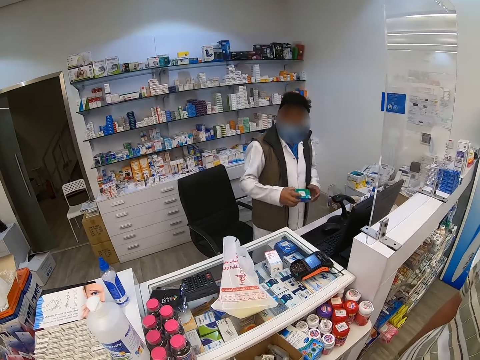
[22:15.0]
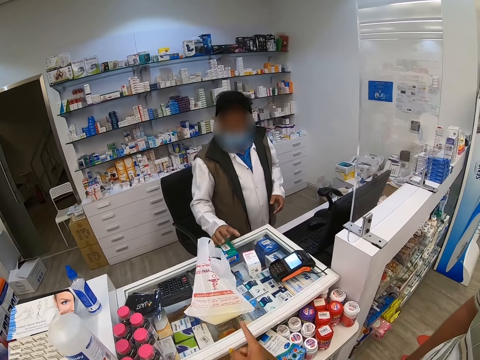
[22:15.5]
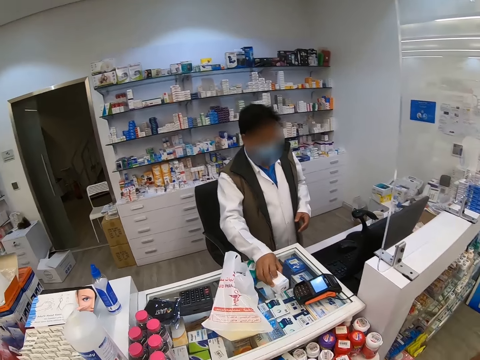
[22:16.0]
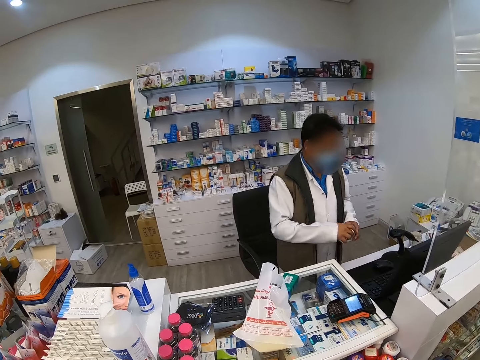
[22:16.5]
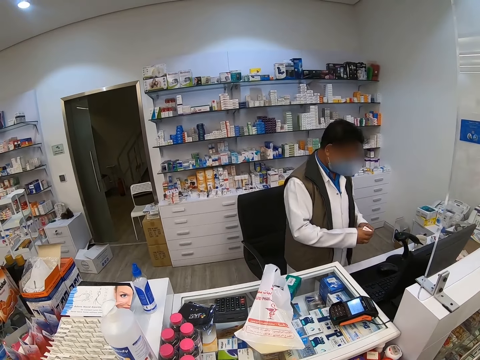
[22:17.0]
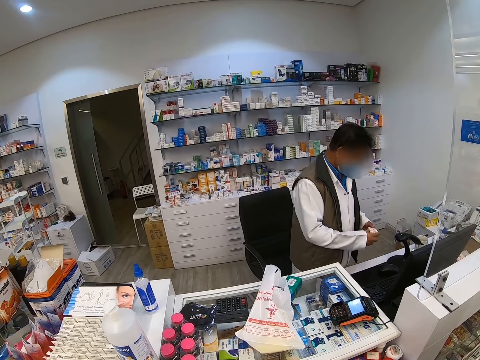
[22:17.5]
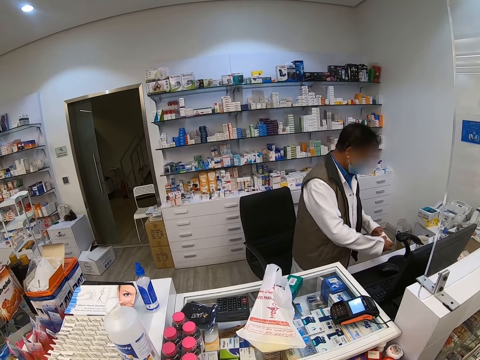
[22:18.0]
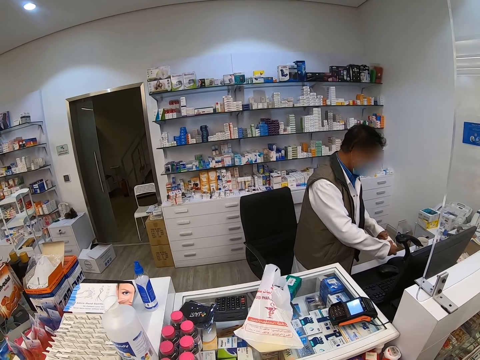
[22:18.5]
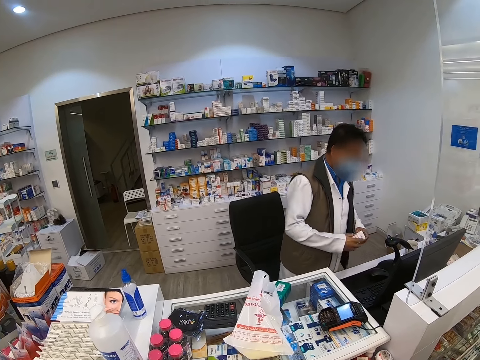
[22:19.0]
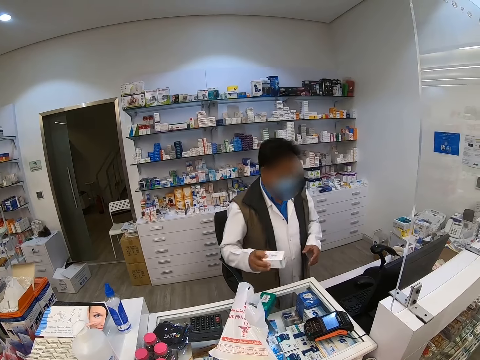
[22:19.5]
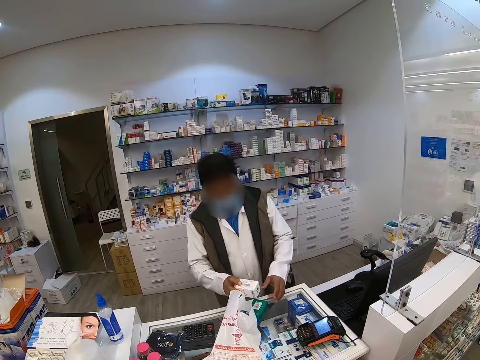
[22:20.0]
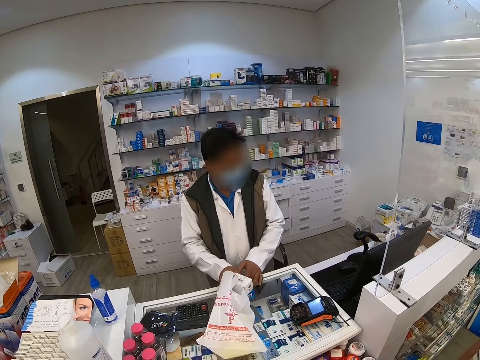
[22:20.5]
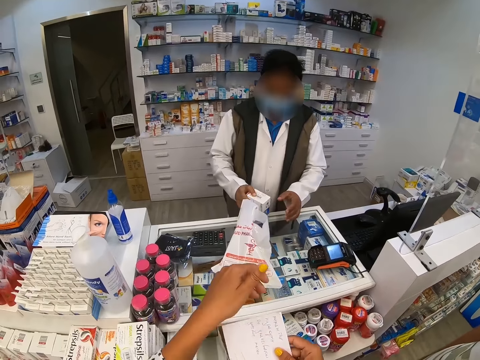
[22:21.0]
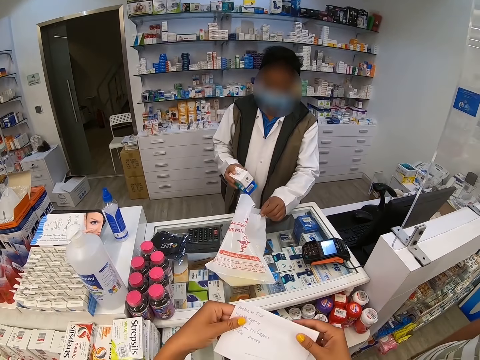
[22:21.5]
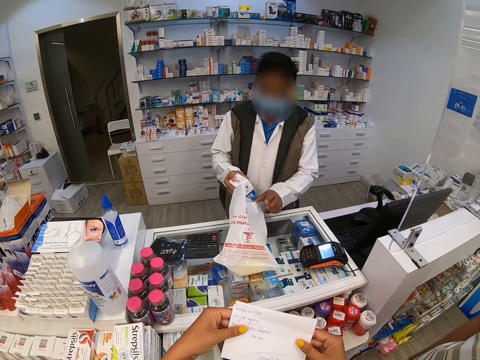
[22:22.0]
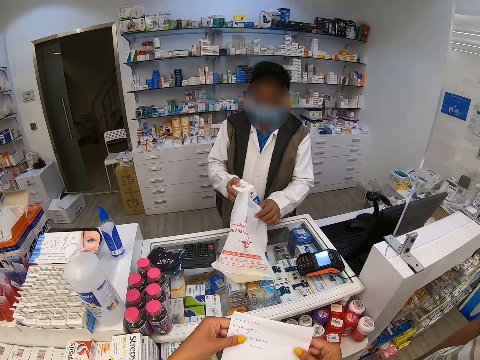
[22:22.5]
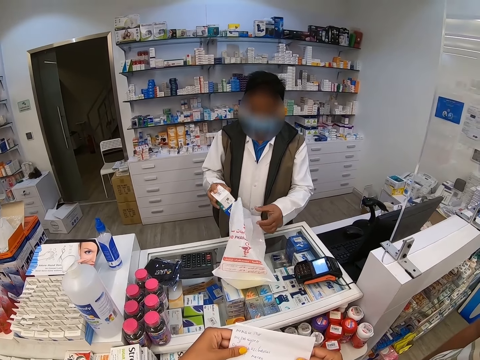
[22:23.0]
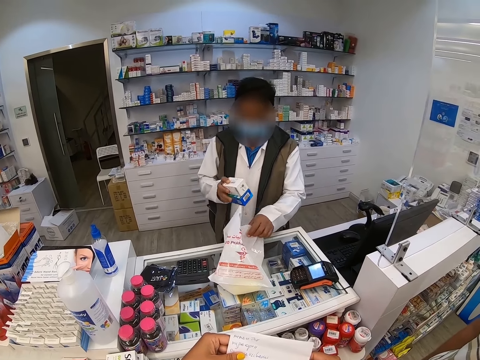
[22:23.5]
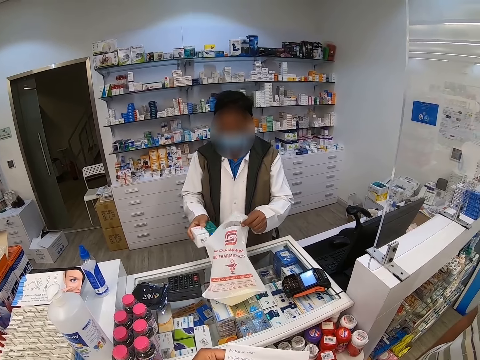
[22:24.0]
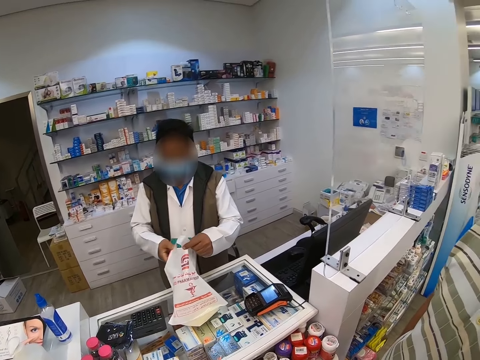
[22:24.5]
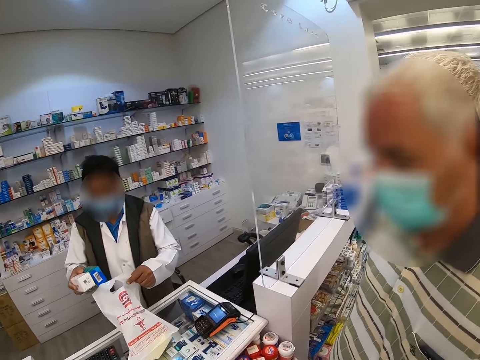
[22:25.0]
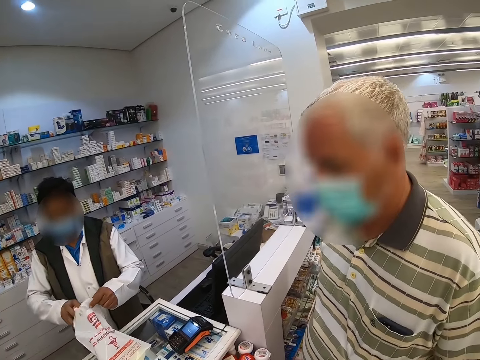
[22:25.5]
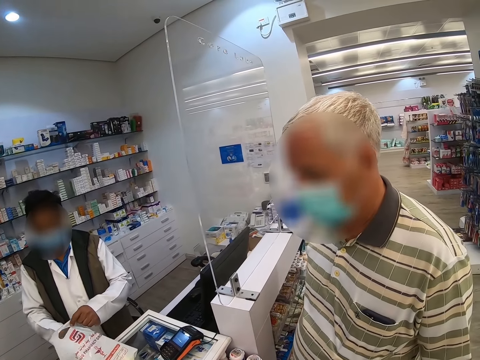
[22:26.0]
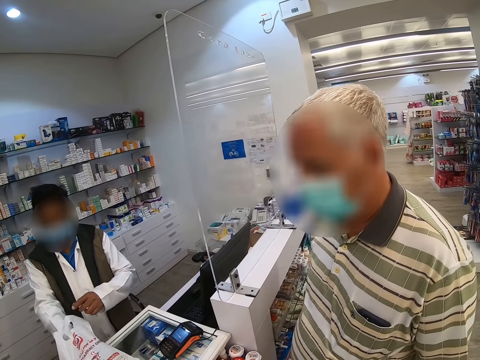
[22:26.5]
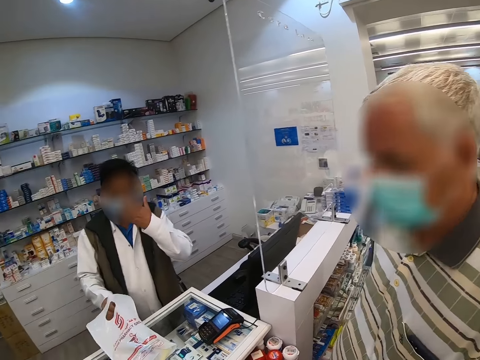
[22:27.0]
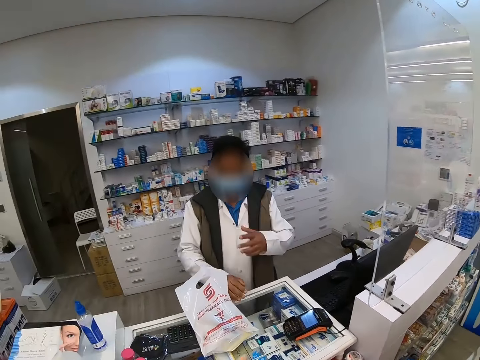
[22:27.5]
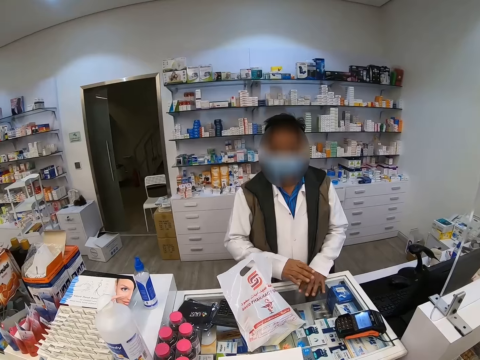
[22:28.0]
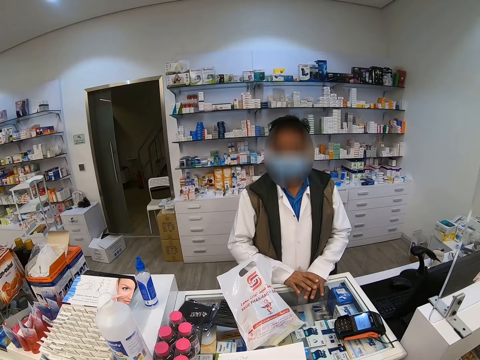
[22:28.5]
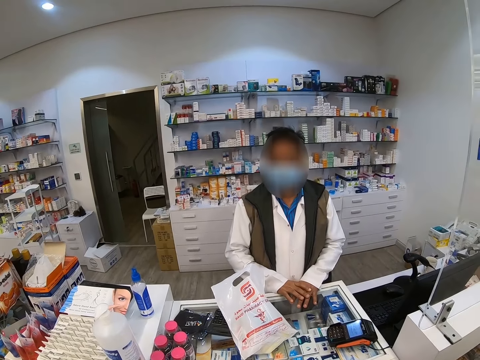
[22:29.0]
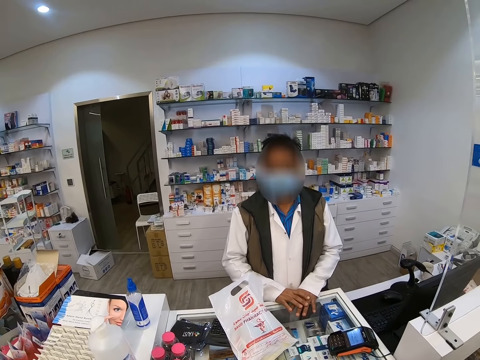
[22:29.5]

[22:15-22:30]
A cashier puts the packet on the barcode scanner. The cashier puts the packet on the counter, picks up the packet from the counter, and puts the packet on the barcode scanner. The cashier puts the packet on the counter and puts the packet in the shopping bag. The camera wearer looks around.

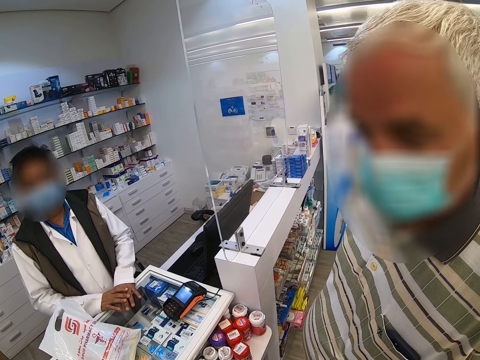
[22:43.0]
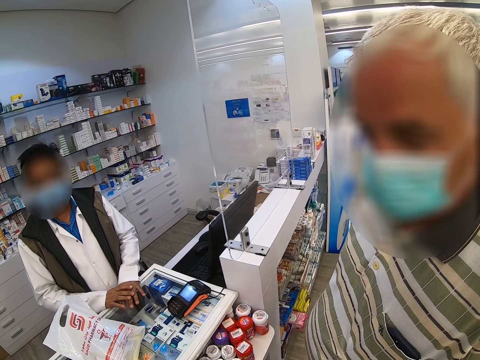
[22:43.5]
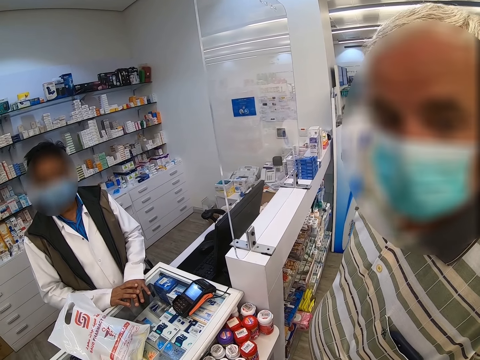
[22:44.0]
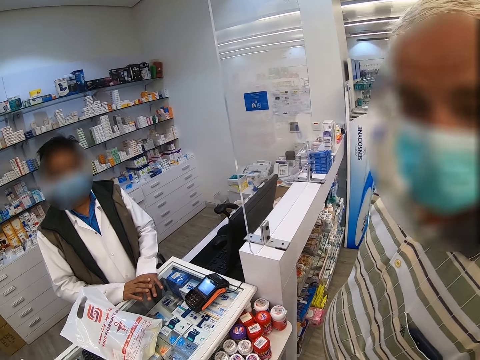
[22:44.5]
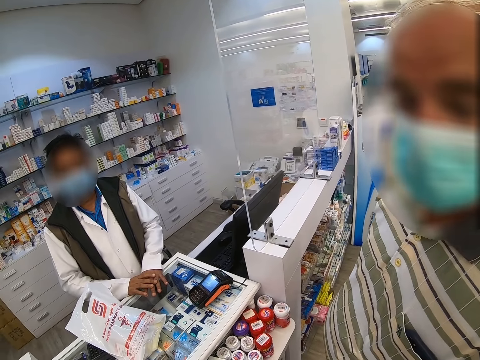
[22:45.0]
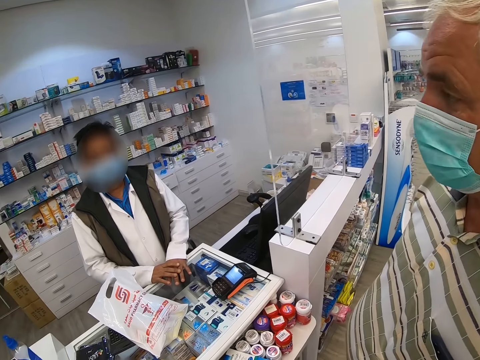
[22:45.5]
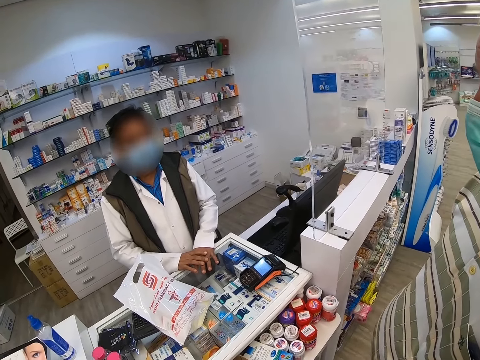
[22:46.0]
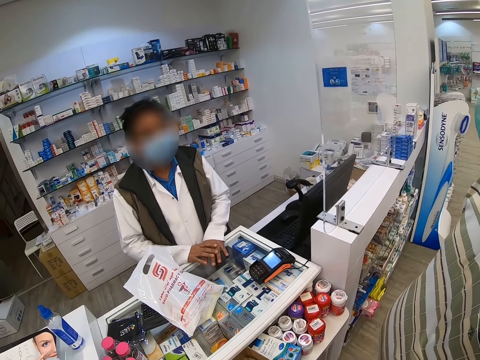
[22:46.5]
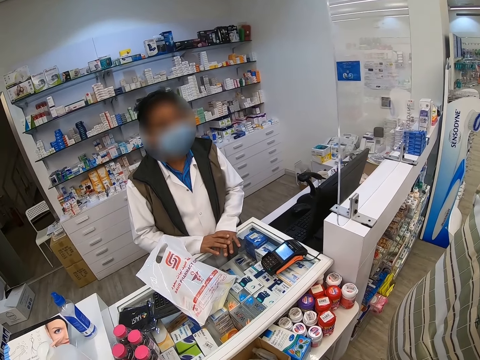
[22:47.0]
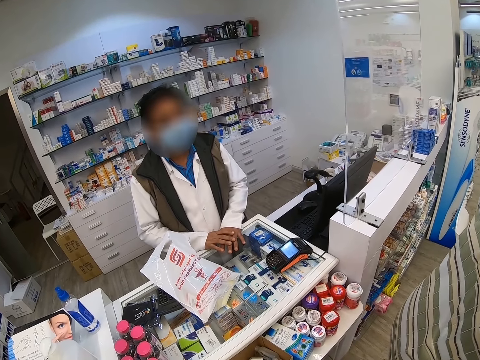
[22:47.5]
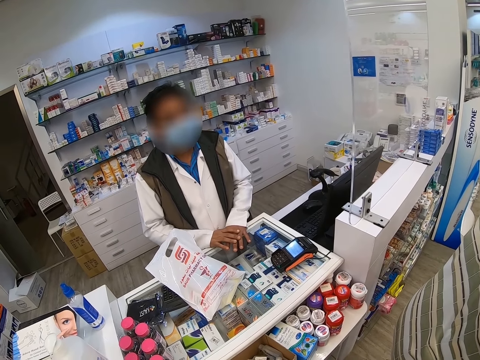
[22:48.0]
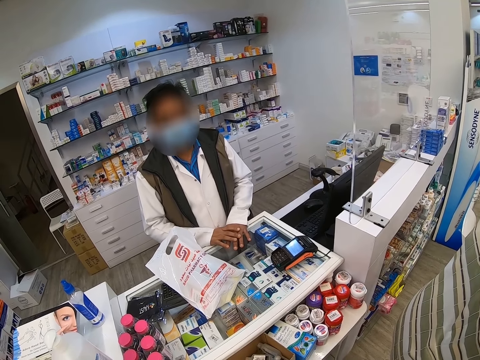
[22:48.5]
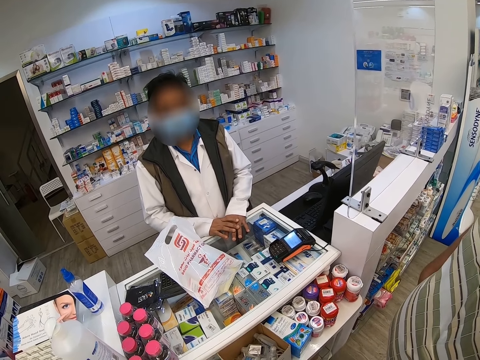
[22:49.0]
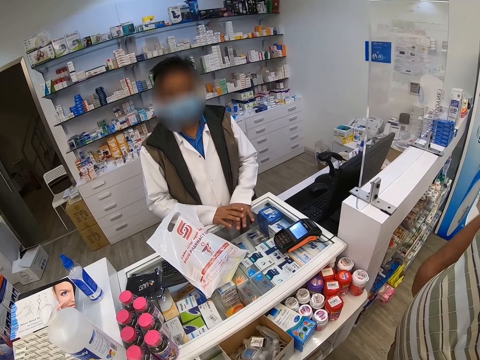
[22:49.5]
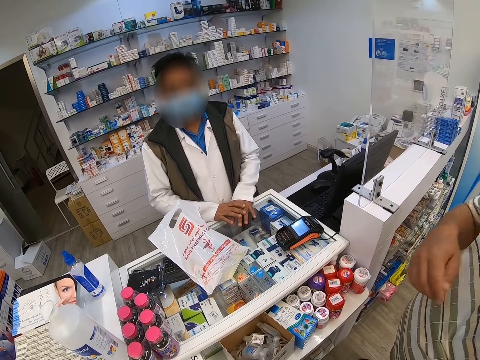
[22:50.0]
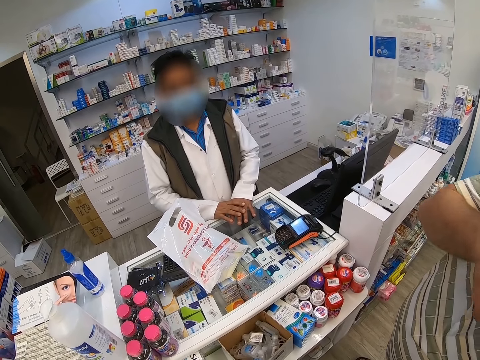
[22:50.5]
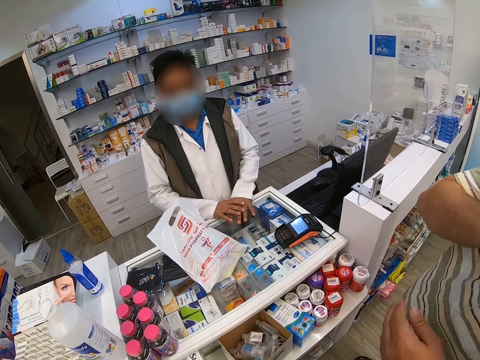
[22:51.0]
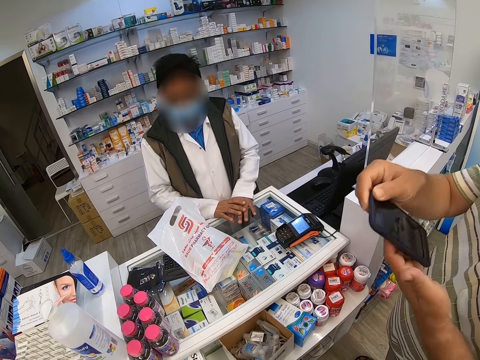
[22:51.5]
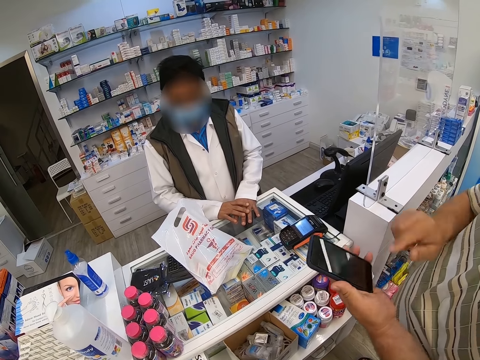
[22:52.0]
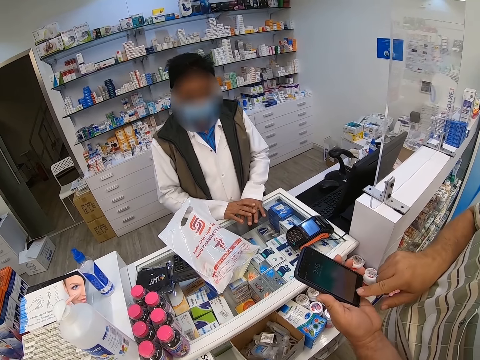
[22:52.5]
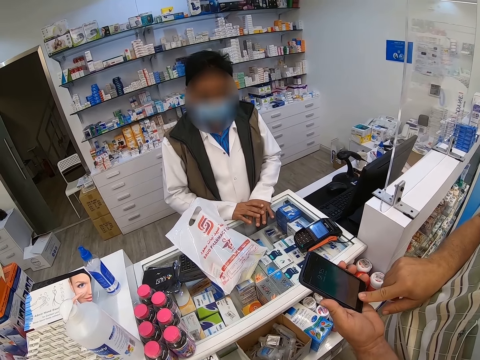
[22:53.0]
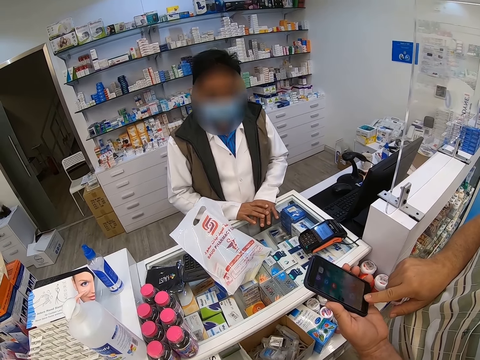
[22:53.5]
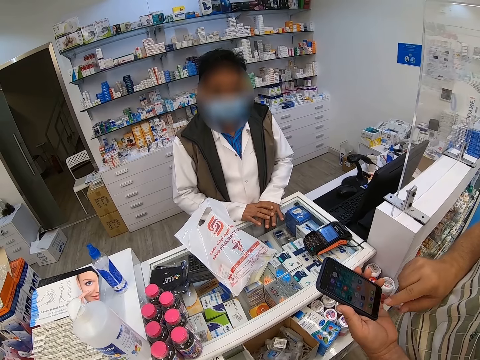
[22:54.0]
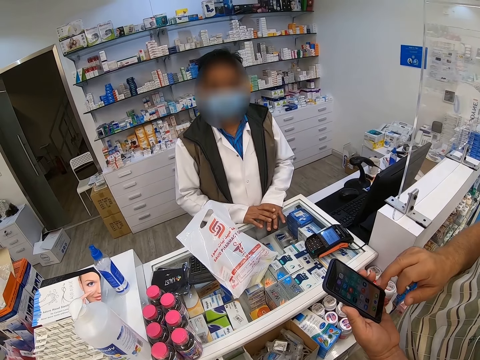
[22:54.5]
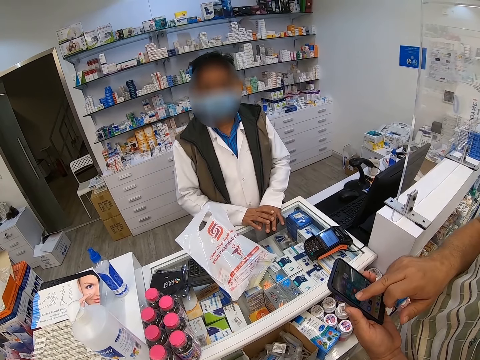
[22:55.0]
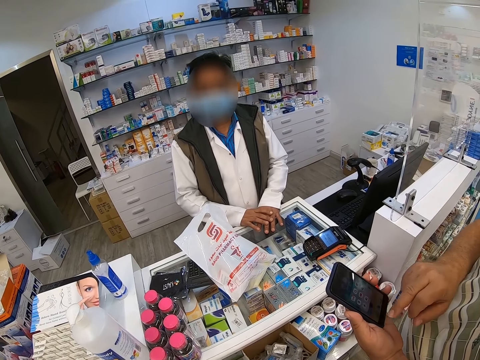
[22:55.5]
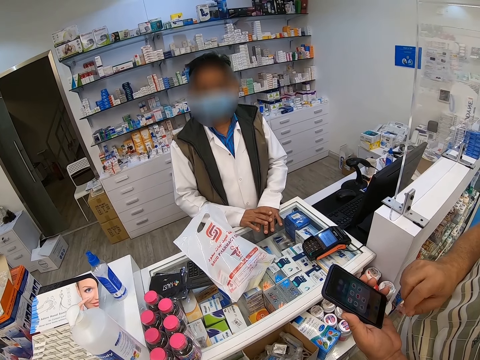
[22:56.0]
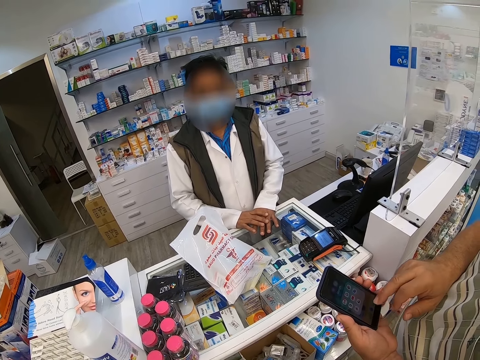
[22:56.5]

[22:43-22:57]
A man interacts with a pharmacist. The man takes the phone from the pocket, holds the phone, and taps the phone. The man uses the phone.
